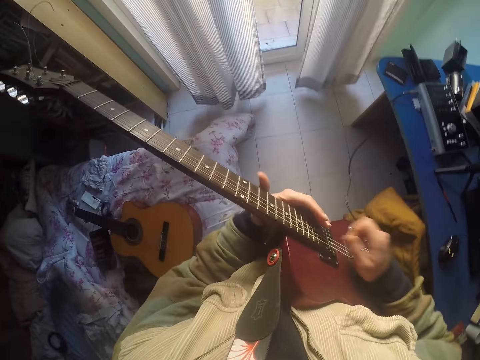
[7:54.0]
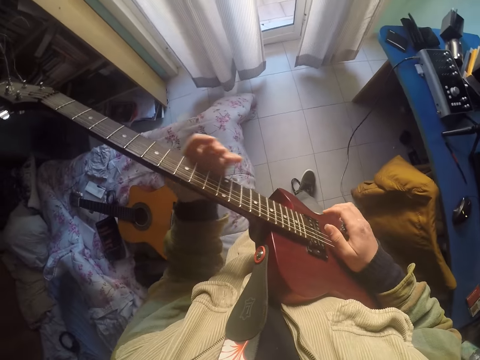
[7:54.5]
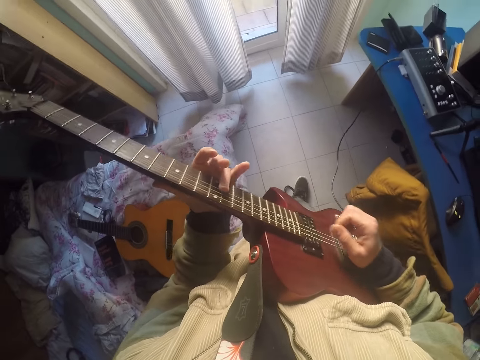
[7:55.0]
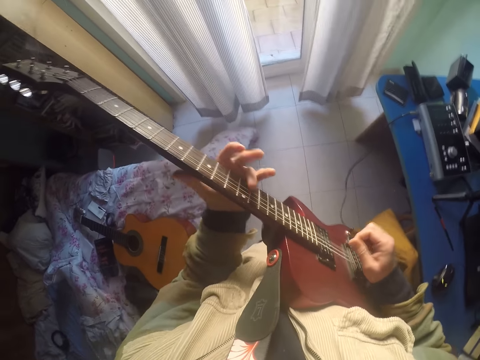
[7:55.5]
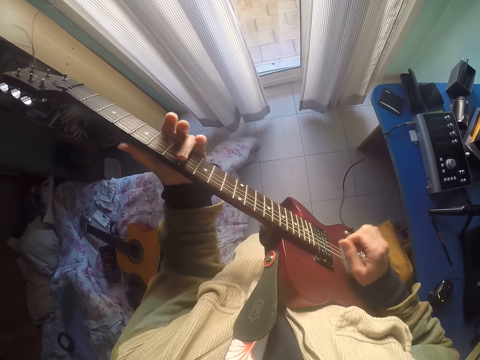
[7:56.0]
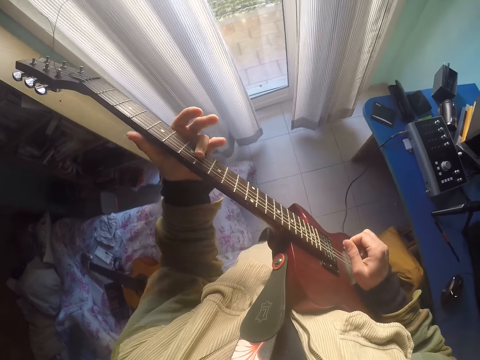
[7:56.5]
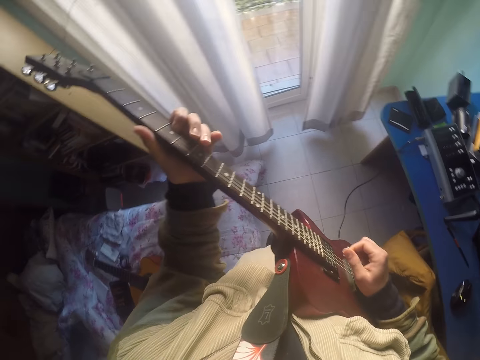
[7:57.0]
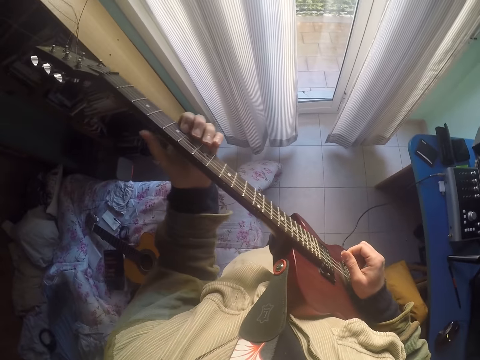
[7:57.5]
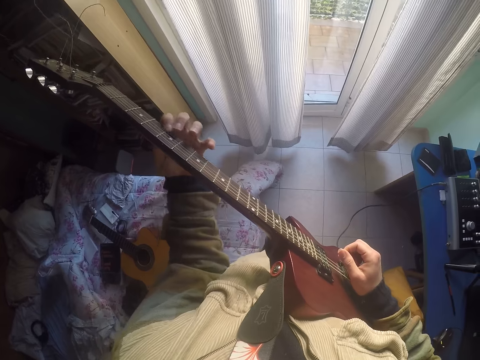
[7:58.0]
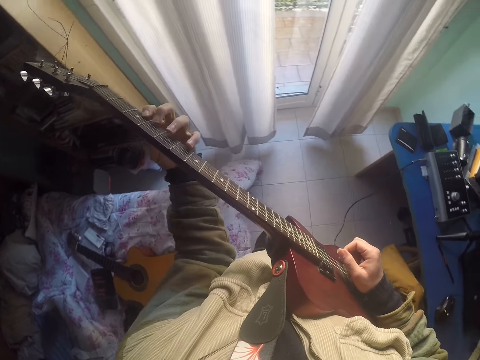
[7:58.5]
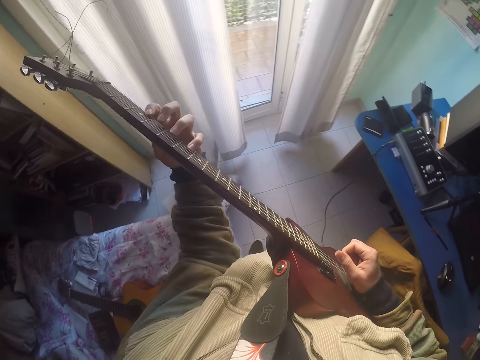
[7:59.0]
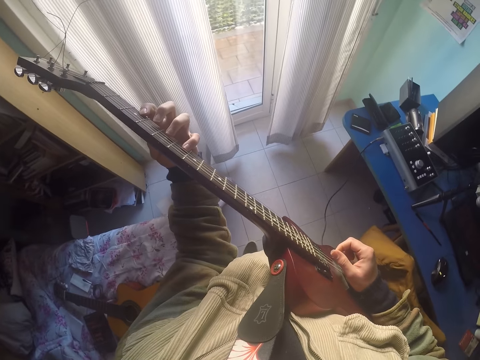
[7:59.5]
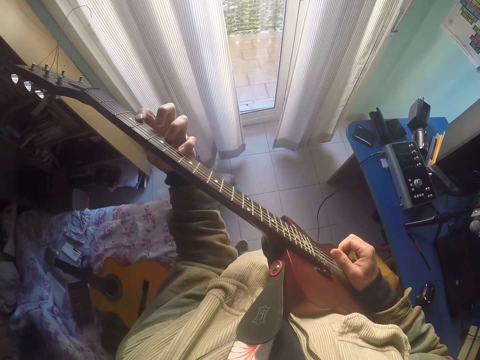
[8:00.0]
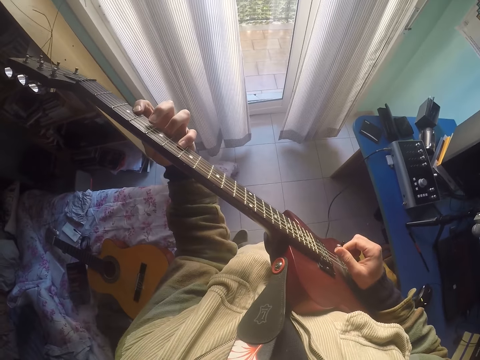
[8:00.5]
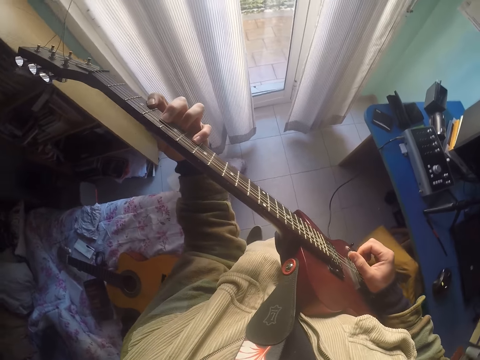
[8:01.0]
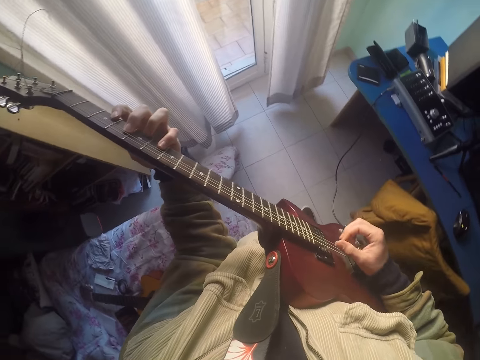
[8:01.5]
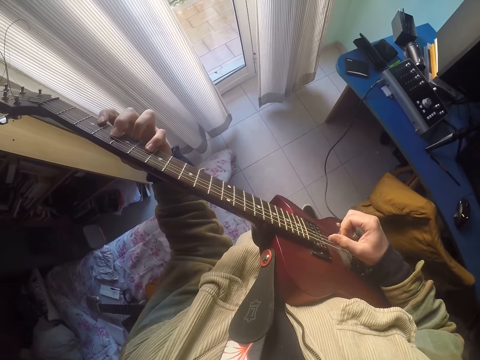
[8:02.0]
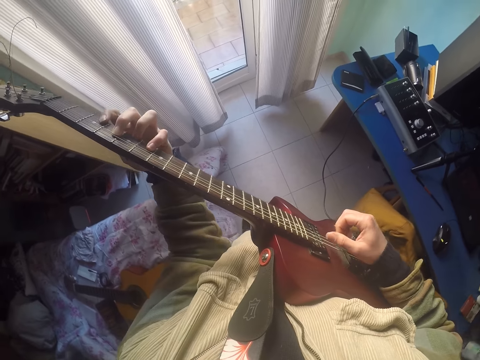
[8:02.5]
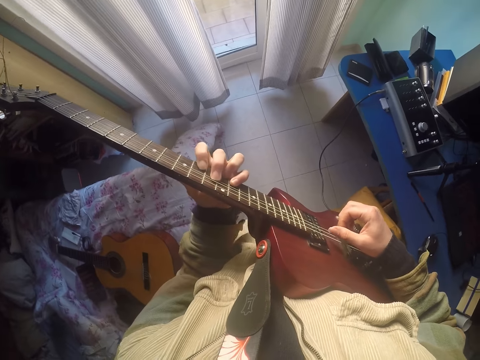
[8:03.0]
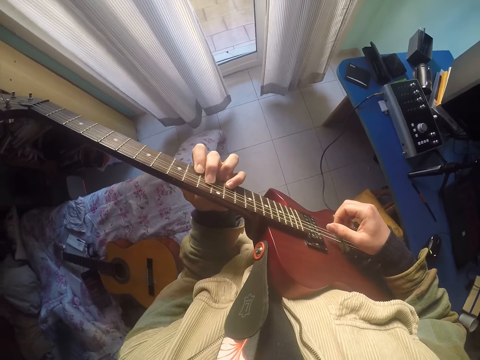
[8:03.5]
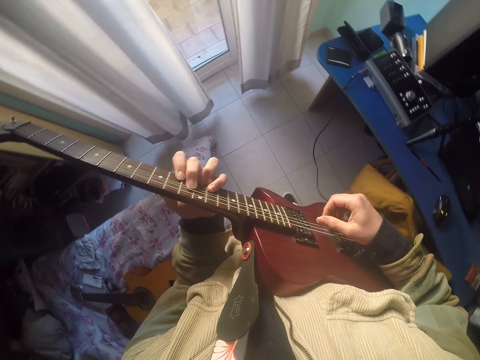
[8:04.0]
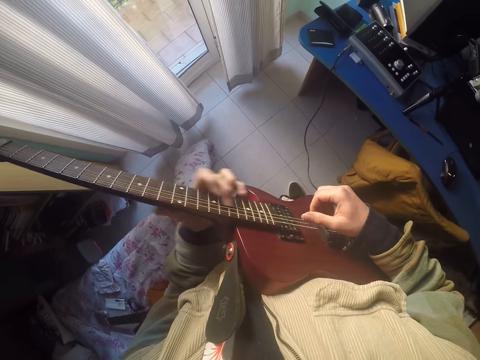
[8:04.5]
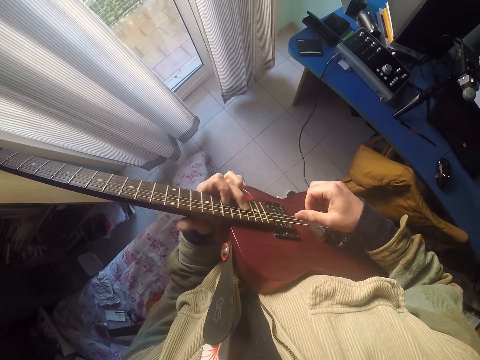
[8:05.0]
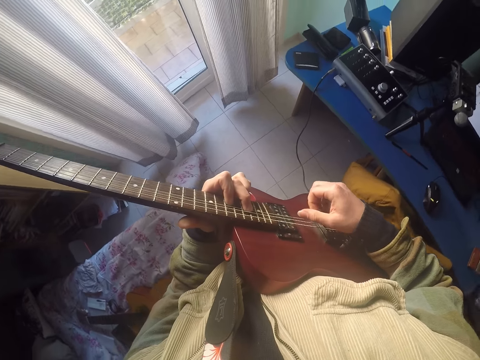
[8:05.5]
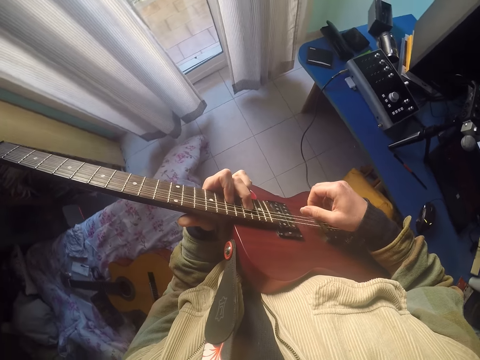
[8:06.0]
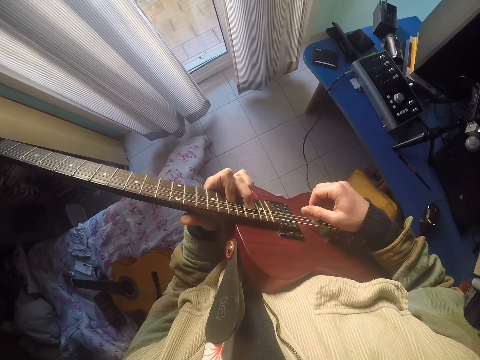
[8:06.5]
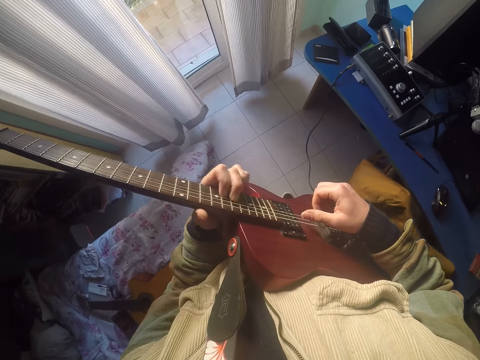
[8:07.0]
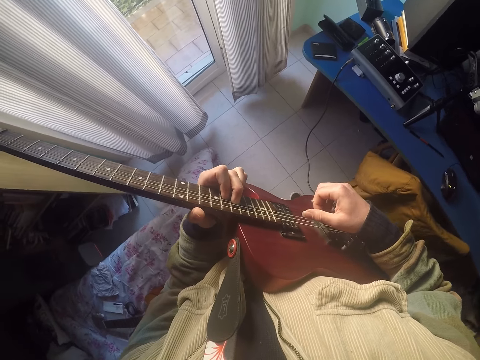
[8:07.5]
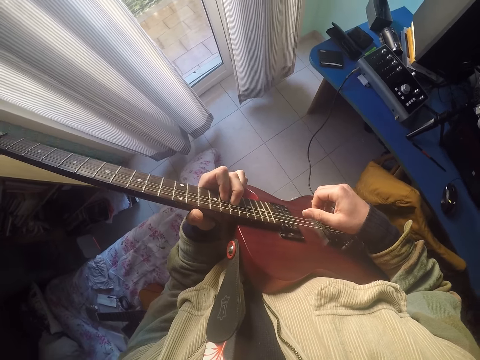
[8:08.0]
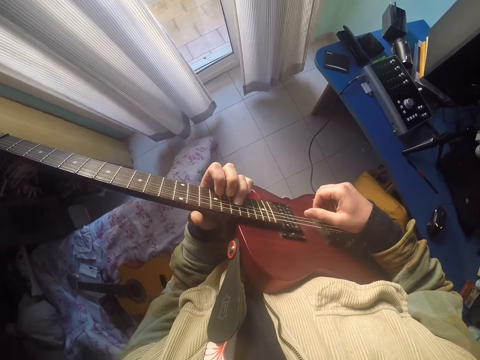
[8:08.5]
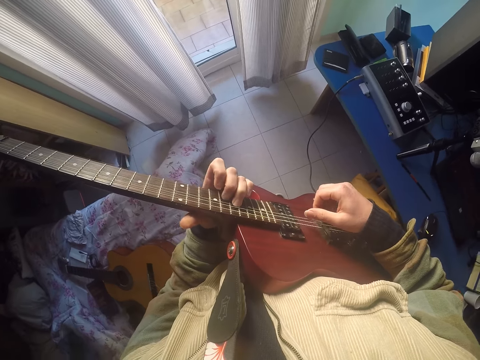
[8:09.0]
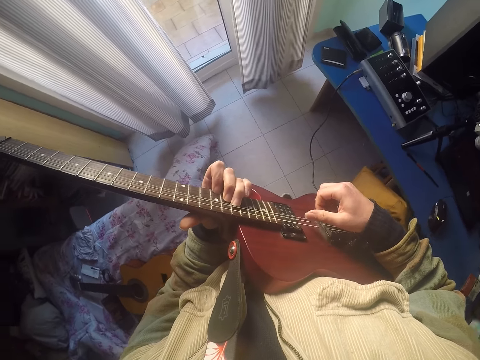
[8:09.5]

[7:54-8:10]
The camera wearer touches the position markers.

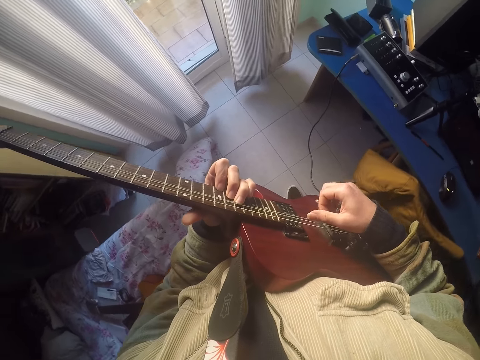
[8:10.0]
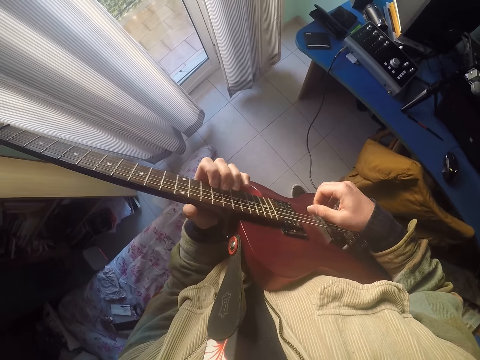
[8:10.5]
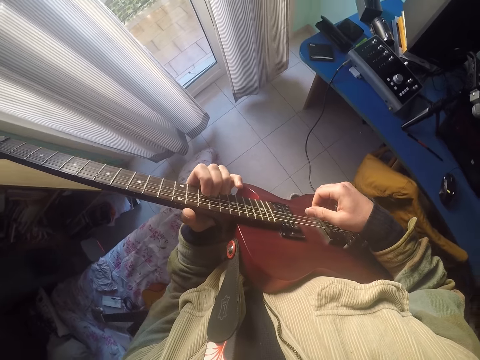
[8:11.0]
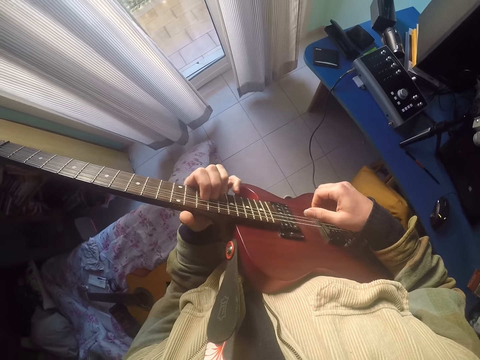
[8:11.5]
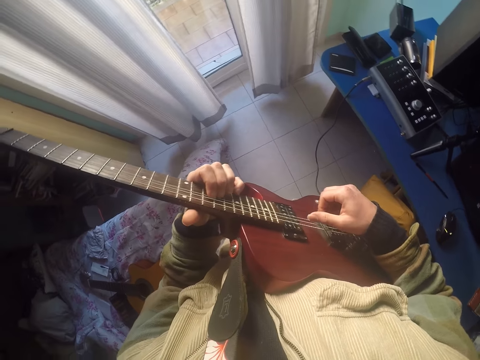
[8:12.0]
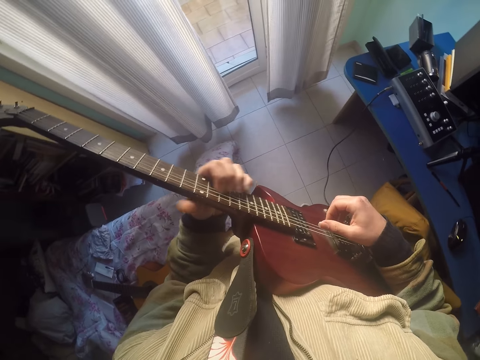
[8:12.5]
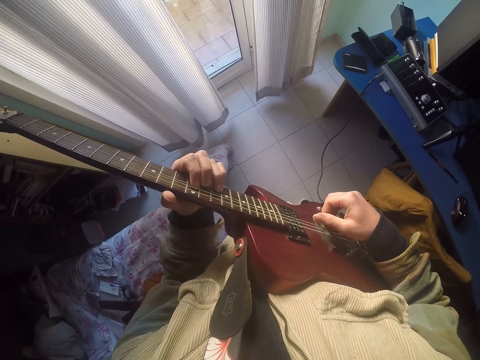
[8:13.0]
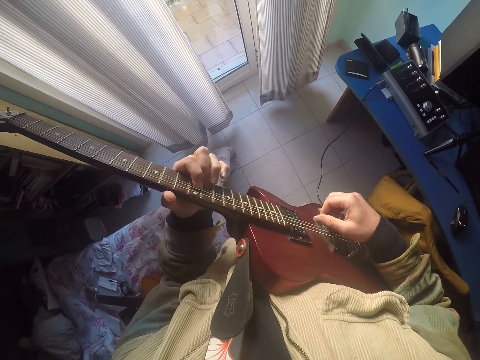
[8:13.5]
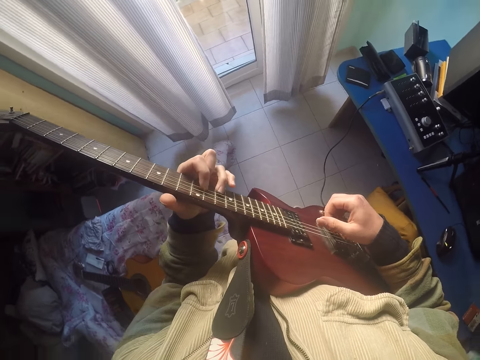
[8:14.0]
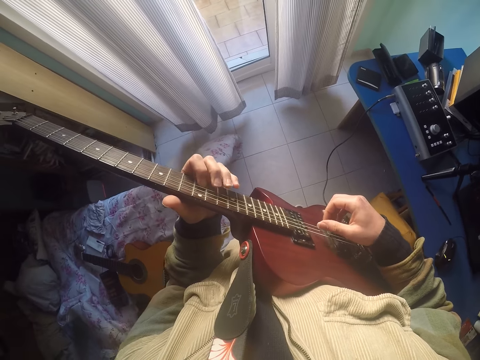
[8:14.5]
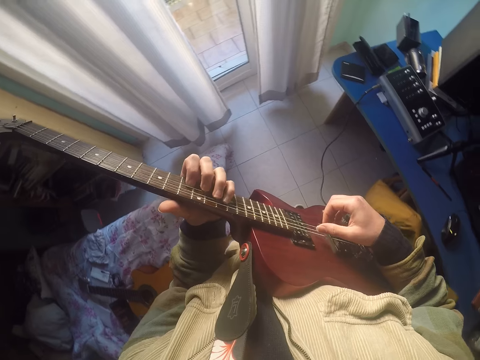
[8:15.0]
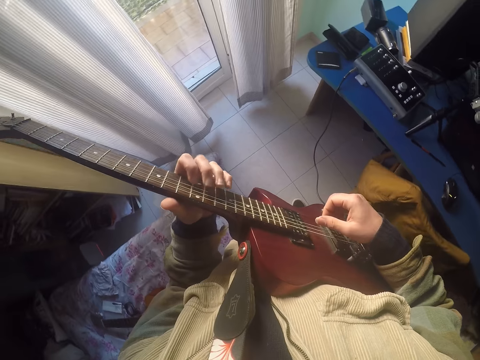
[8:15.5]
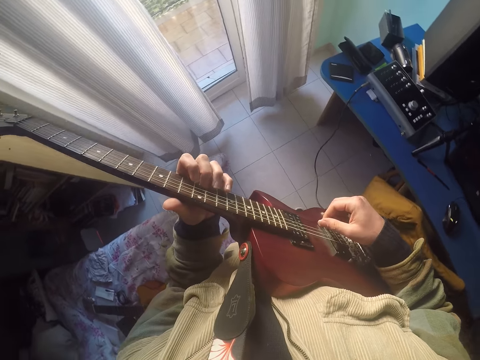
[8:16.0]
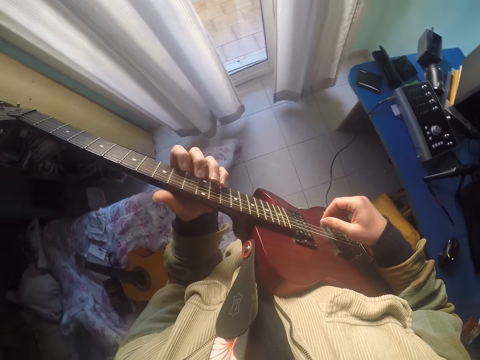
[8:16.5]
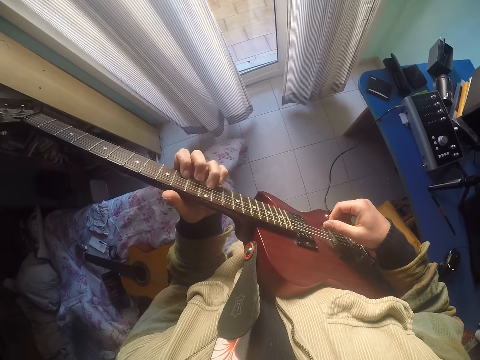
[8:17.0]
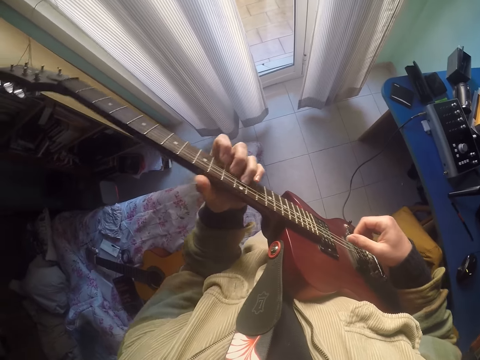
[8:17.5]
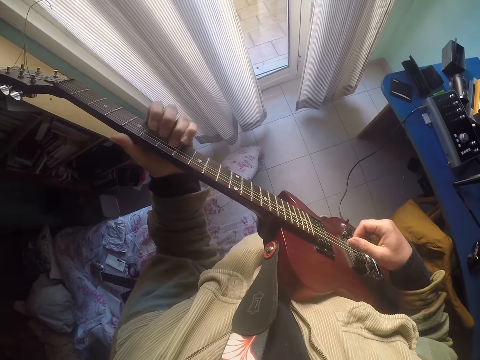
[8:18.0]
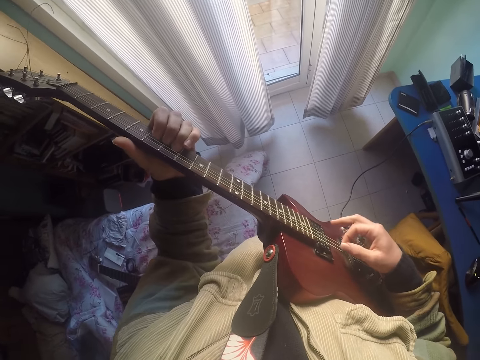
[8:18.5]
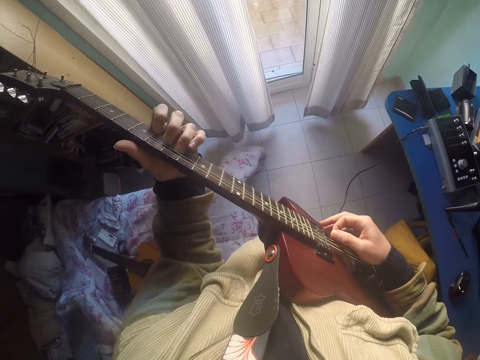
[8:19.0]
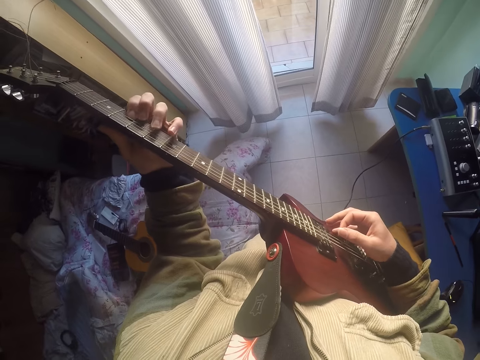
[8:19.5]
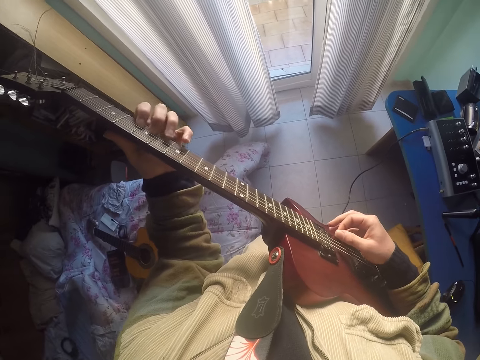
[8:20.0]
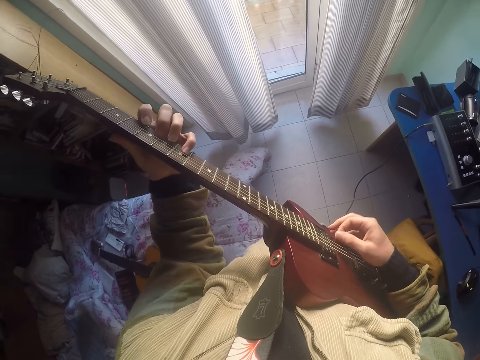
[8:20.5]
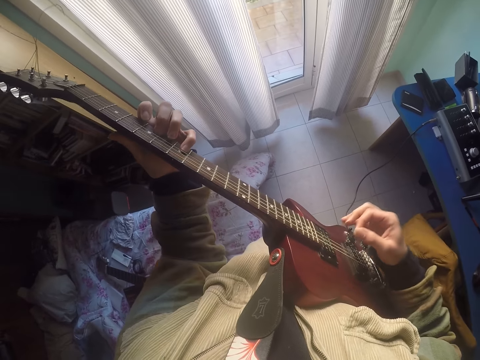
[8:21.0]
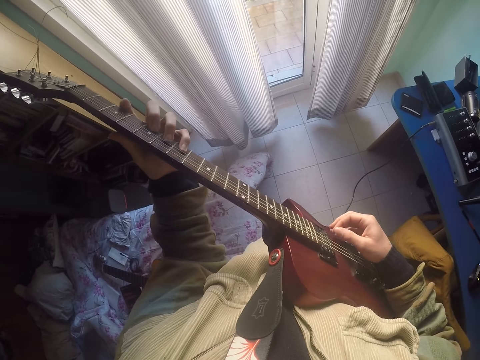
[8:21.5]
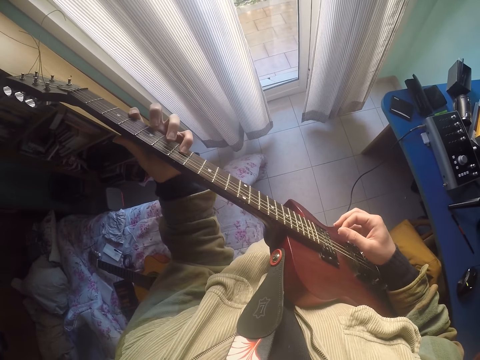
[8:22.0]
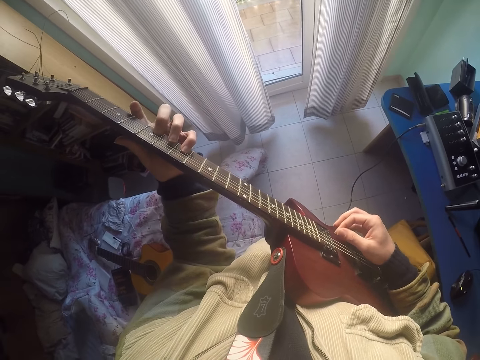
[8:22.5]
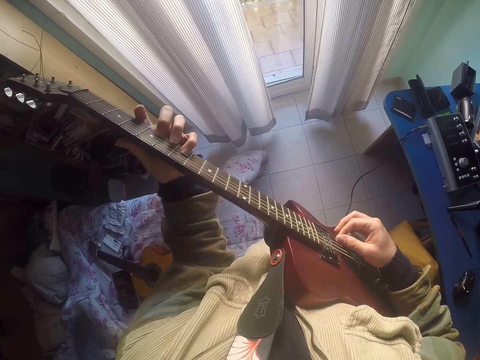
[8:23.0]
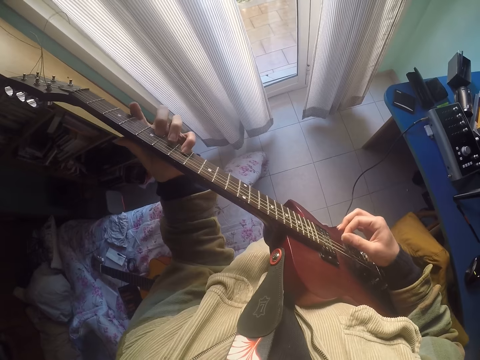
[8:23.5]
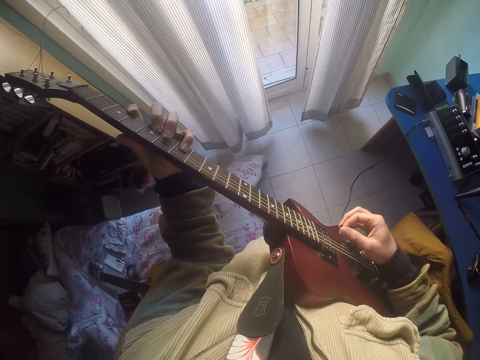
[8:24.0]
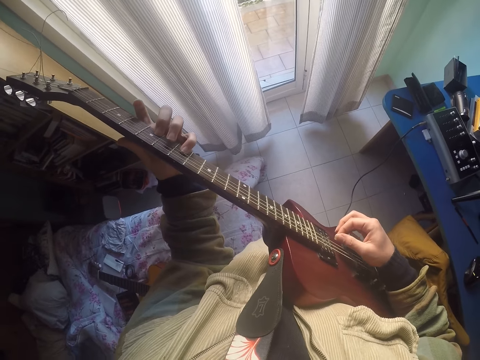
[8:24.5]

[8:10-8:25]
The camera wearer touches the sound hole.
